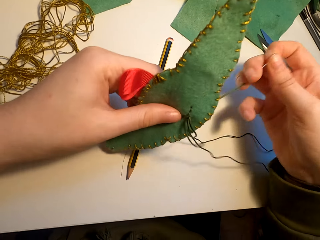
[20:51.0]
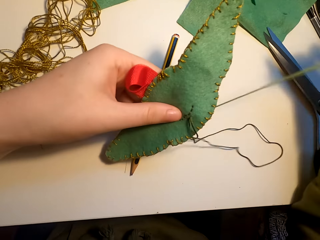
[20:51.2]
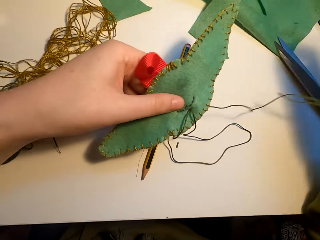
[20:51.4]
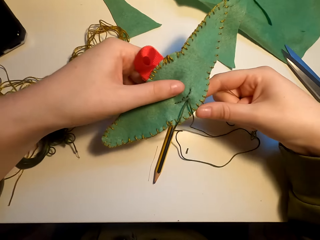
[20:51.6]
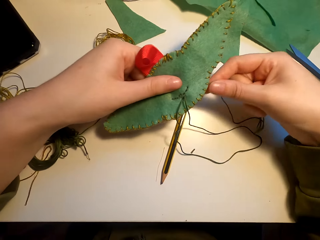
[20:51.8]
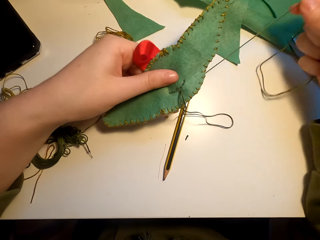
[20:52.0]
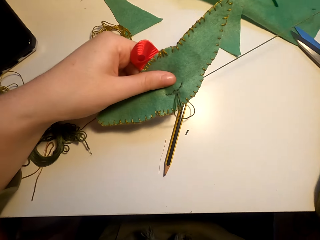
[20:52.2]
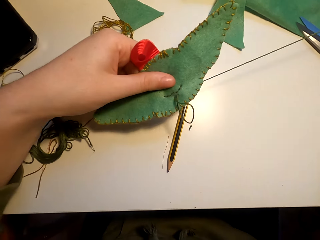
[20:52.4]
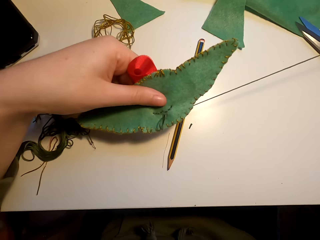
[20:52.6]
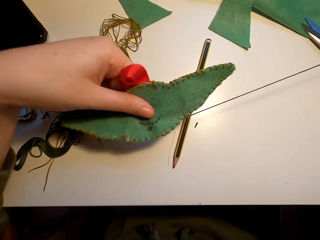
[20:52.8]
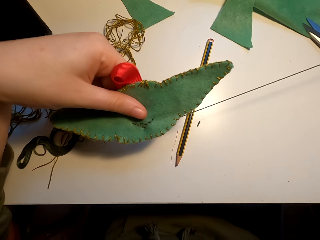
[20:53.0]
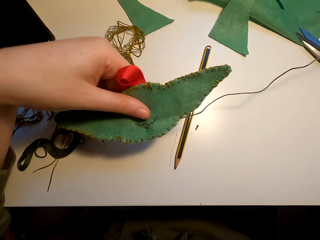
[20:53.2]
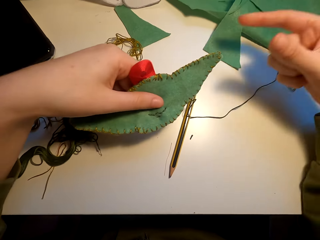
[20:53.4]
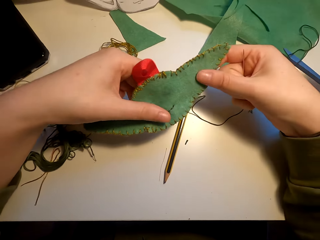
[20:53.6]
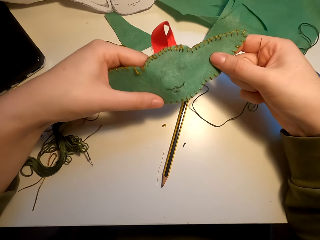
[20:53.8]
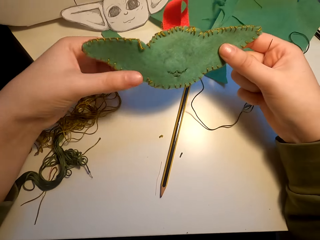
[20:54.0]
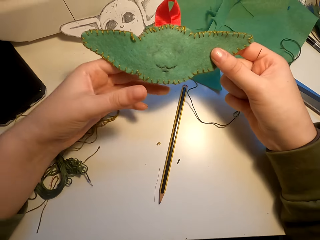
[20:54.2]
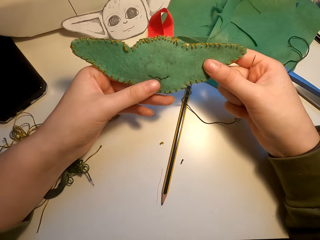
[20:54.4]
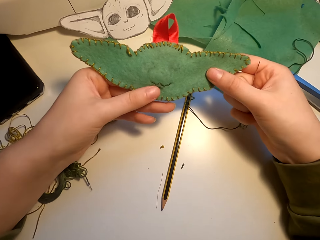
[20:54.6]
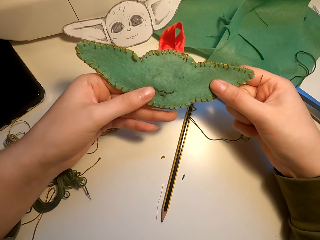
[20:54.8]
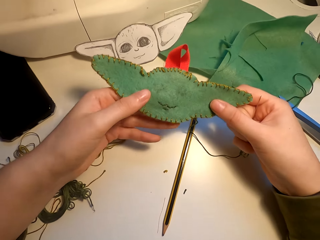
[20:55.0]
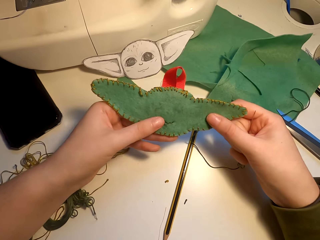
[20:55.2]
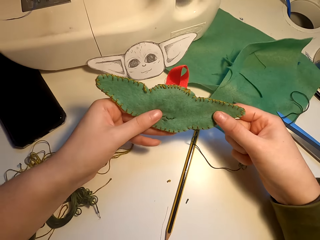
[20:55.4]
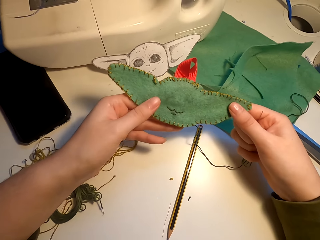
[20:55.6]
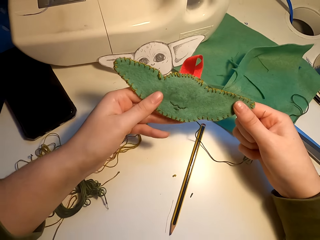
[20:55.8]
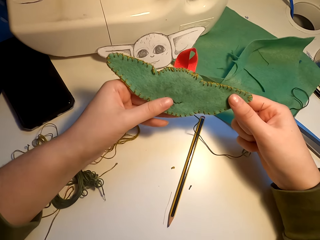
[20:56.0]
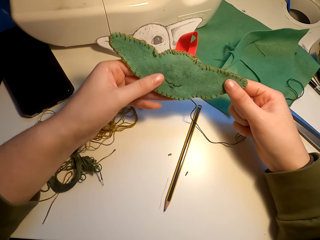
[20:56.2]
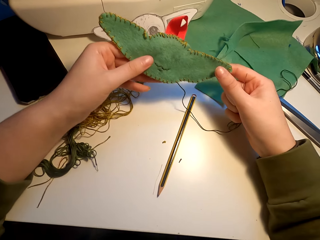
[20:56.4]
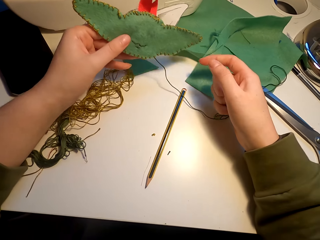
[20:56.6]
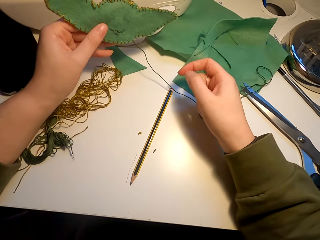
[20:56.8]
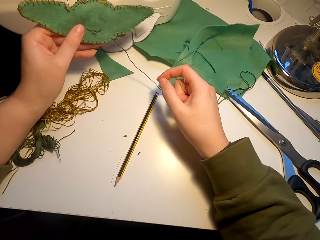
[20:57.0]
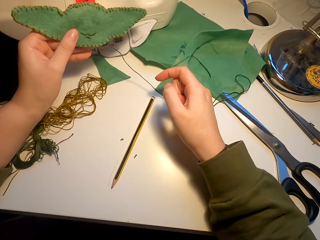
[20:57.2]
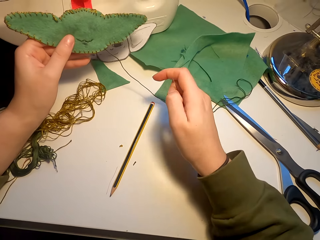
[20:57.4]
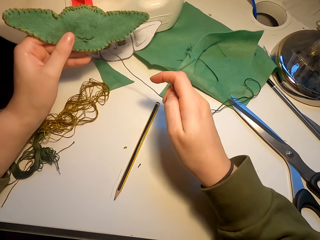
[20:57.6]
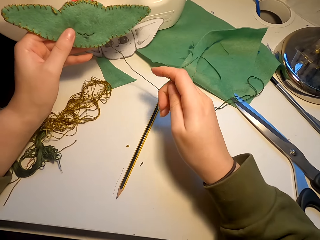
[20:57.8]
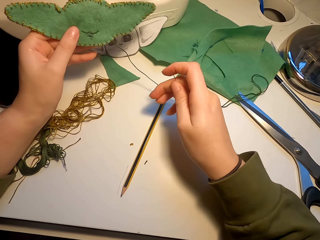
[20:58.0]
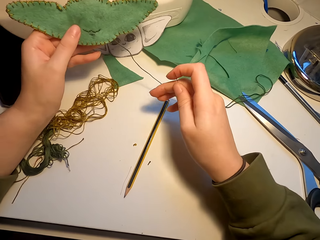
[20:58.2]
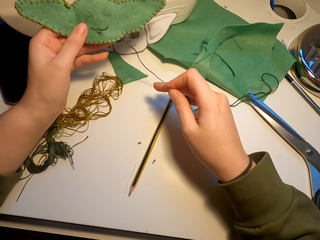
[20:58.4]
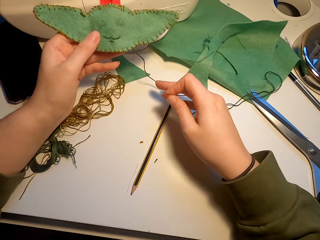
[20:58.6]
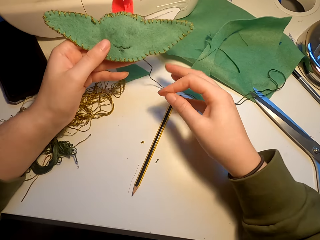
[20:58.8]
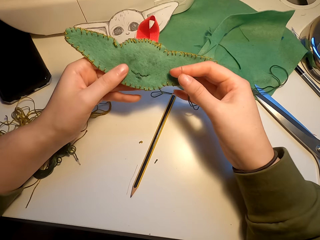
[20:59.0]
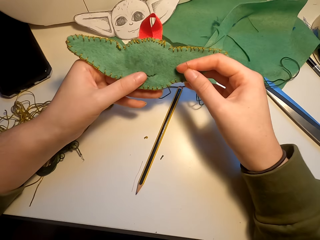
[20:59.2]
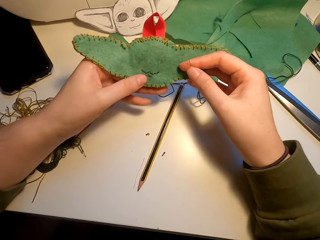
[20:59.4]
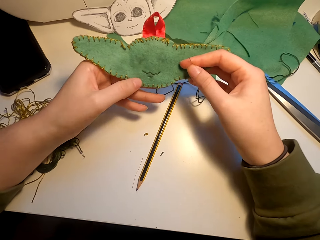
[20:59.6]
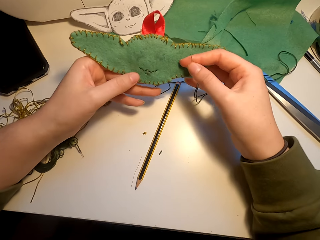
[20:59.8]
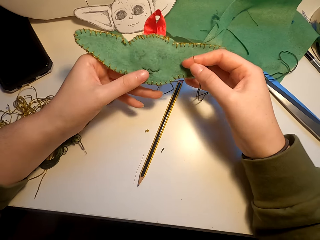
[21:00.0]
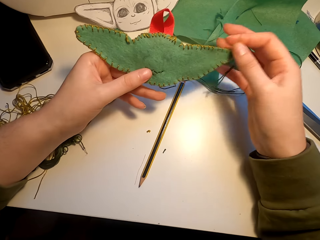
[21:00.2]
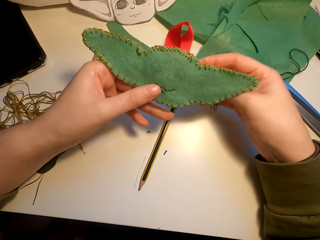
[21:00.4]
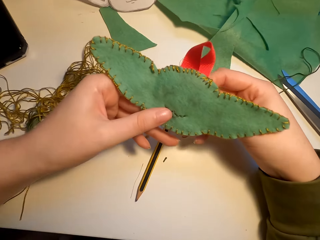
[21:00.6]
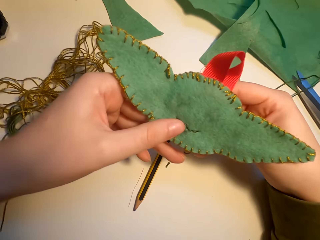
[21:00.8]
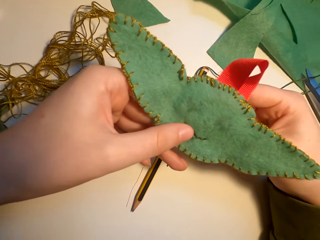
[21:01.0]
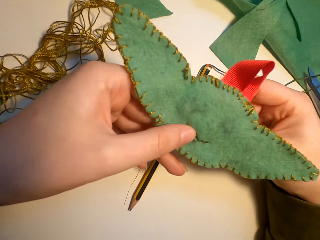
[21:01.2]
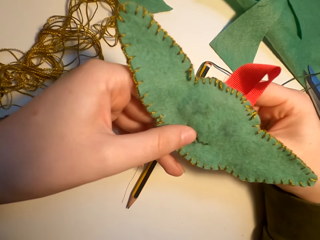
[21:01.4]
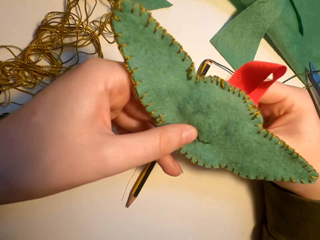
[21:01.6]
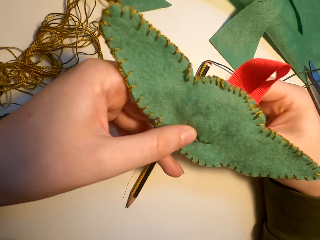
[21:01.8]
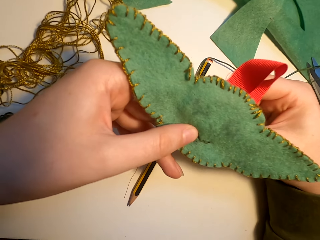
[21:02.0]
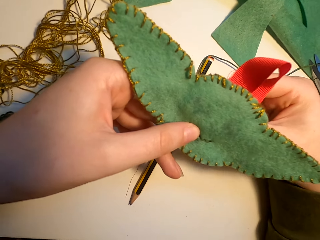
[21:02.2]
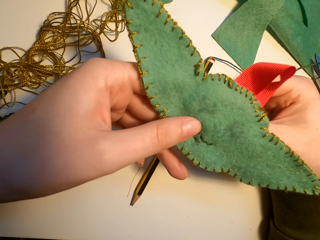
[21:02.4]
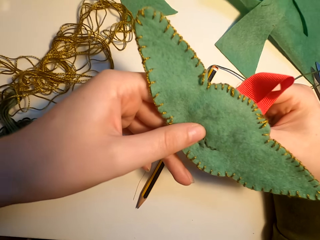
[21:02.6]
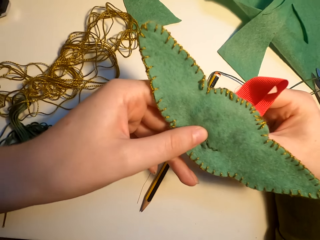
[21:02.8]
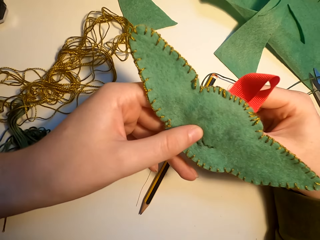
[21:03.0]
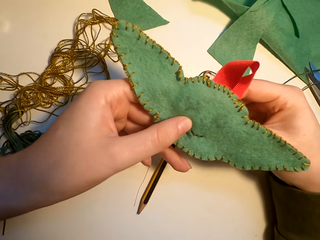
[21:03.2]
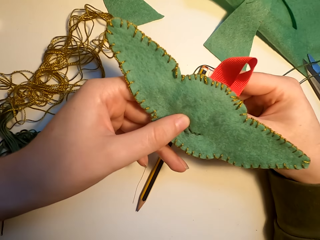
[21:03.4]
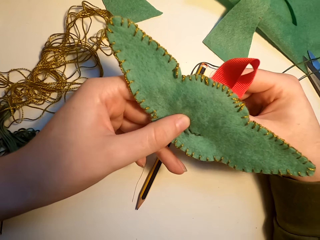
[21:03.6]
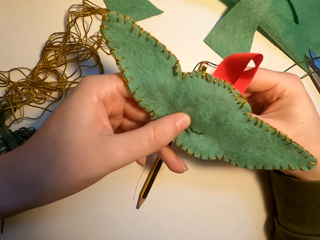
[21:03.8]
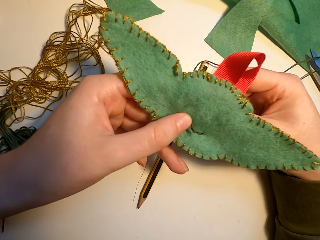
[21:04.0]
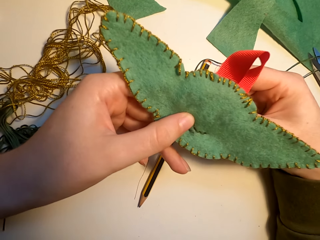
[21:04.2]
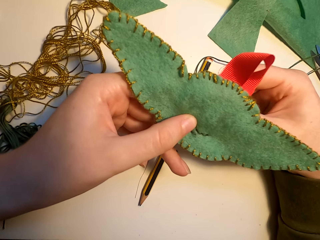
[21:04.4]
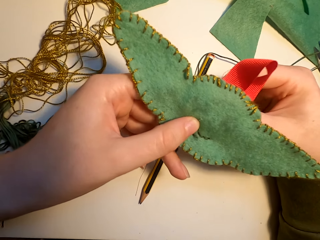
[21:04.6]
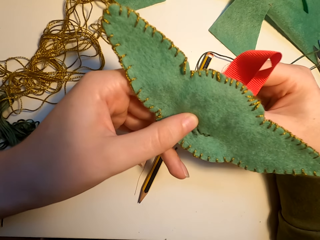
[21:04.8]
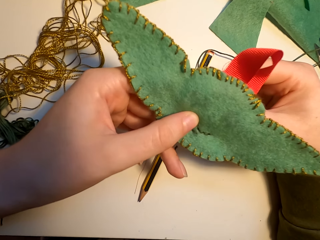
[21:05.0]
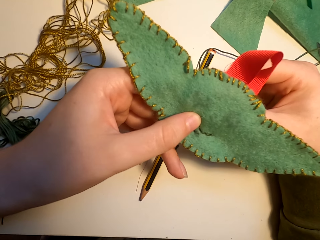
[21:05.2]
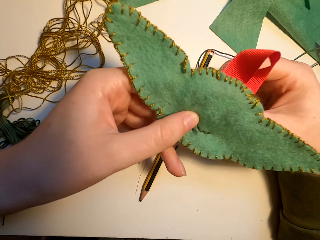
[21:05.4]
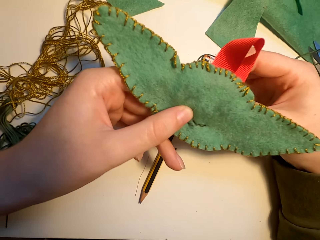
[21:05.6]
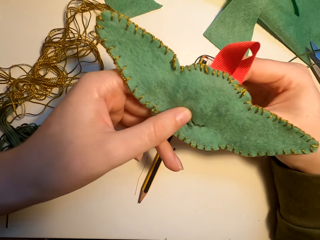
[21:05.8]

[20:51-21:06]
The camera wearer straightens the thread. They align the fabric. They sew the fabric.

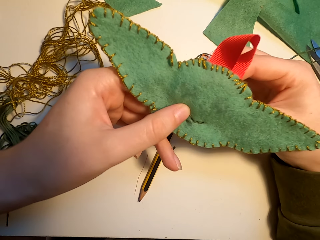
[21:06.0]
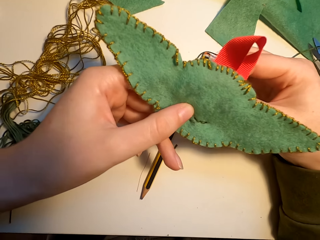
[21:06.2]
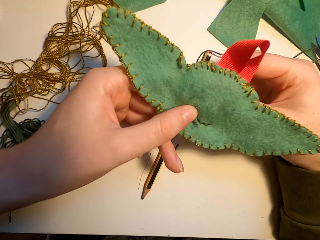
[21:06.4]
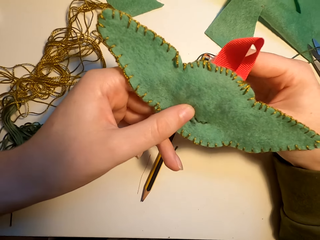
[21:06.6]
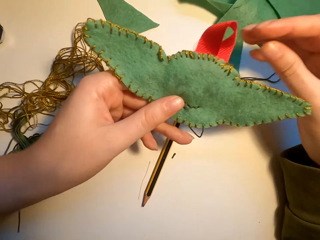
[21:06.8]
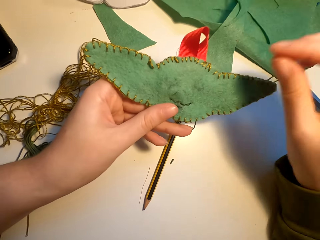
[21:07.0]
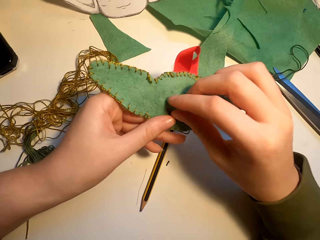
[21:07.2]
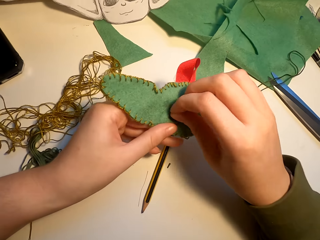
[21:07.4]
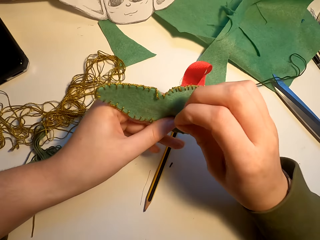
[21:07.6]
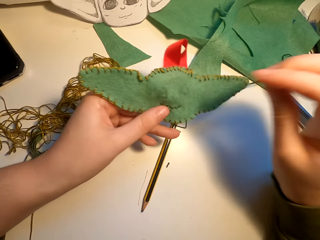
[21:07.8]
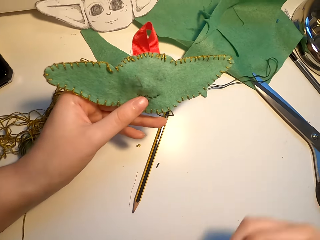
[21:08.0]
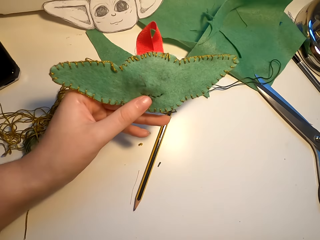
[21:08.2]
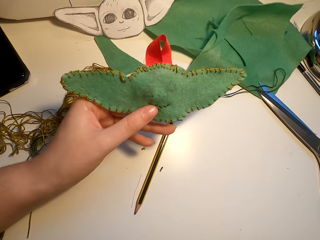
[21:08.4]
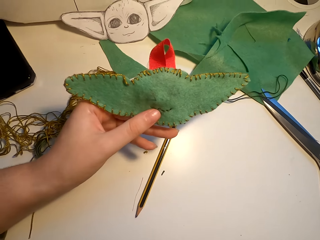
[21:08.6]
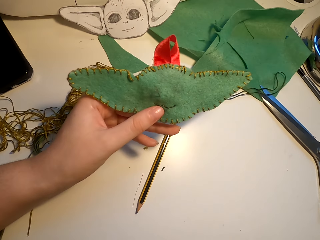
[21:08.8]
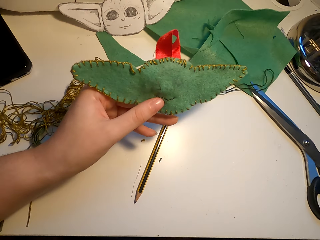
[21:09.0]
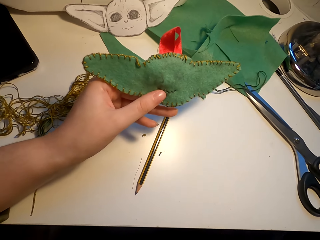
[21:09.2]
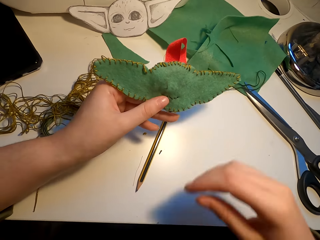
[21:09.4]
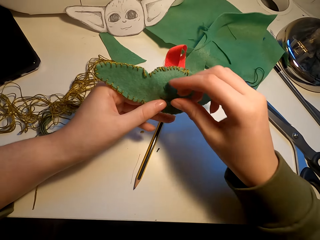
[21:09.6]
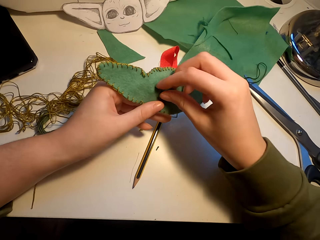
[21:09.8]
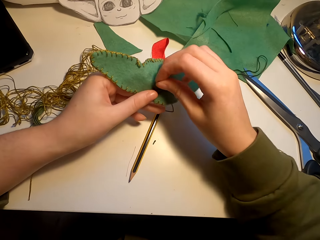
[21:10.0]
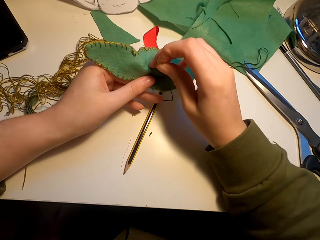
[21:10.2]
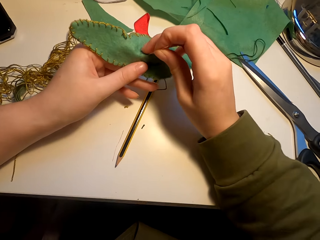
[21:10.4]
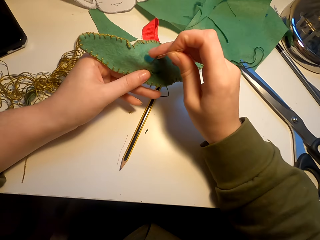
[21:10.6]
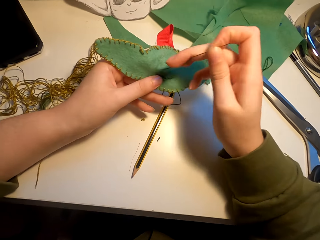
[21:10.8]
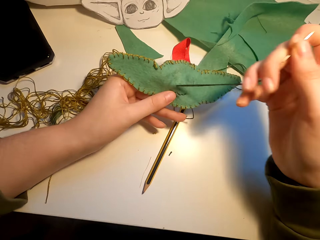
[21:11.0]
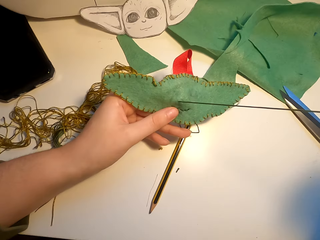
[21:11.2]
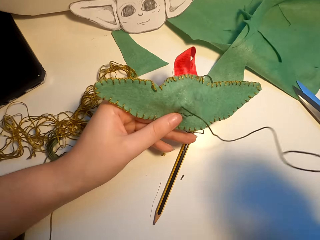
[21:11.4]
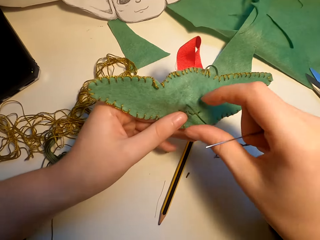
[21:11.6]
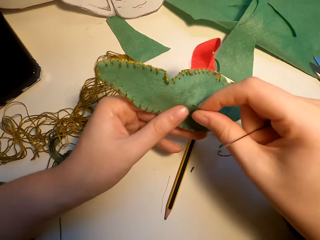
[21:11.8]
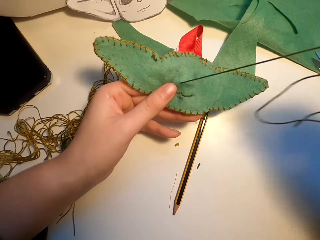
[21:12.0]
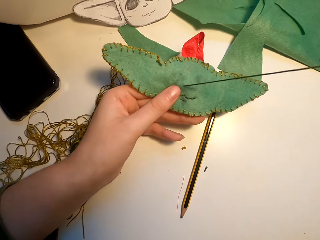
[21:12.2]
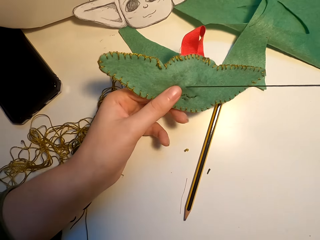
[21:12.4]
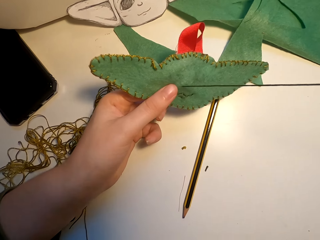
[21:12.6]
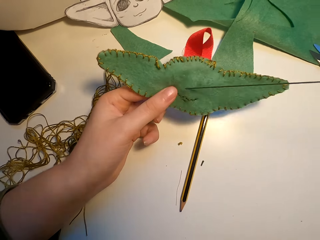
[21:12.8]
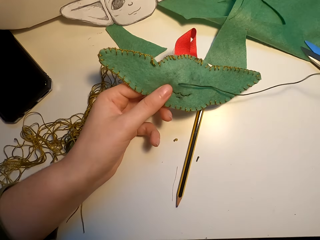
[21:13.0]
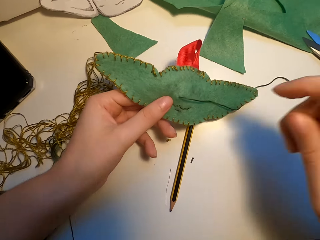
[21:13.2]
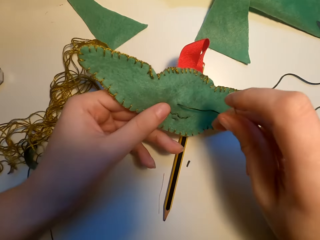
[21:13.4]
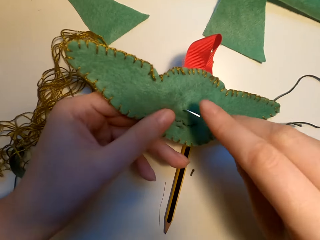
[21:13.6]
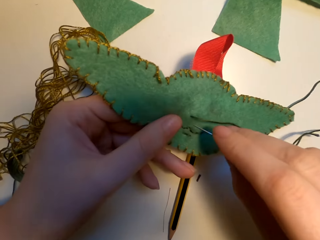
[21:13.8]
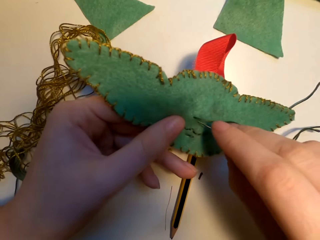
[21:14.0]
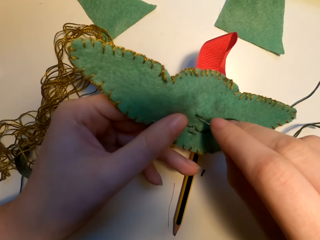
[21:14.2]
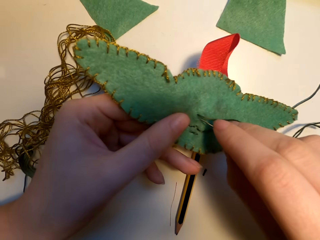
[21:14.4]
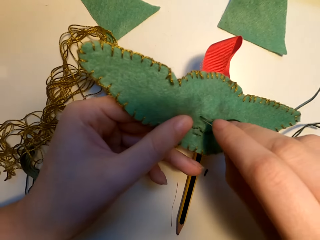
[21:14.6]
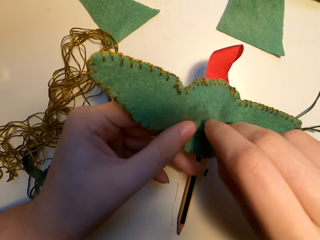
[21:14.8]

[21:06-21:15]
The camera wearer straightens the thread.
